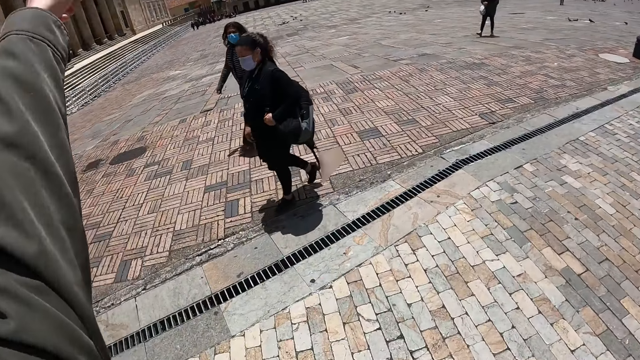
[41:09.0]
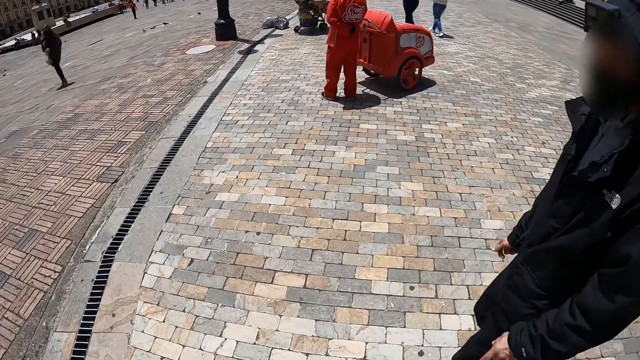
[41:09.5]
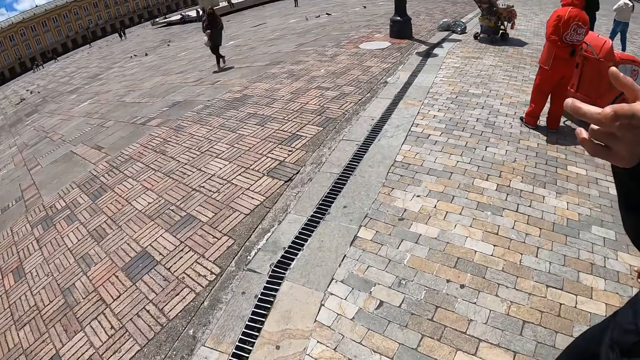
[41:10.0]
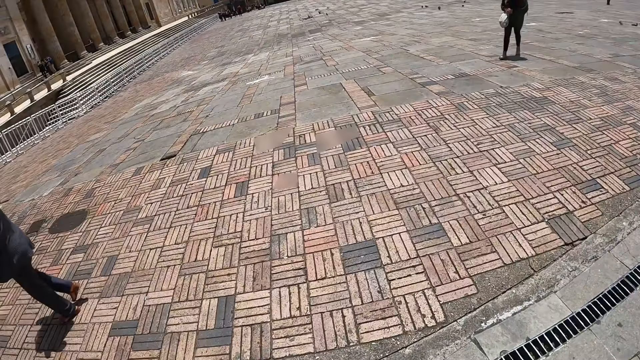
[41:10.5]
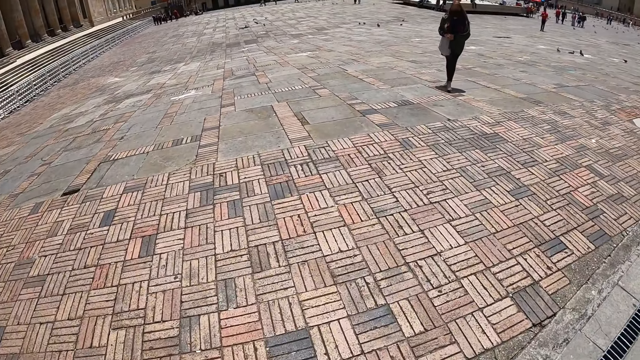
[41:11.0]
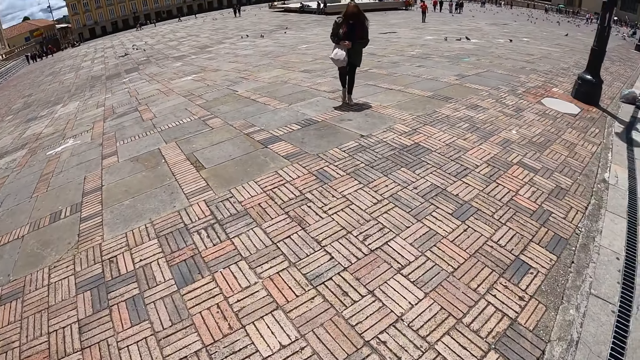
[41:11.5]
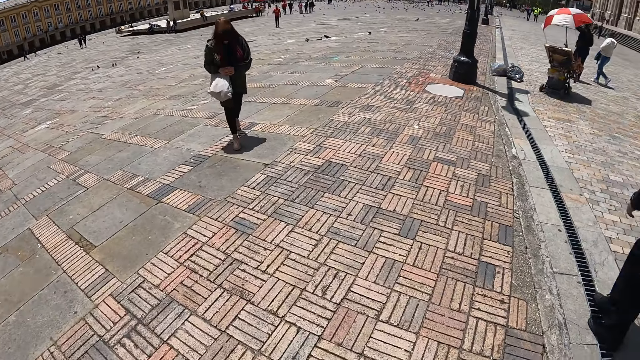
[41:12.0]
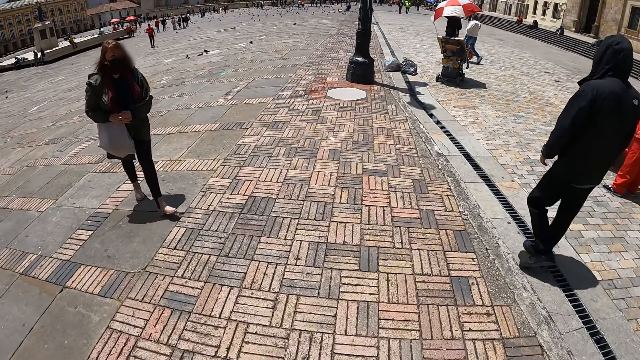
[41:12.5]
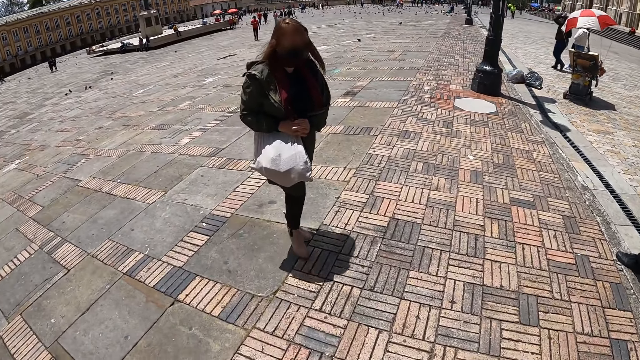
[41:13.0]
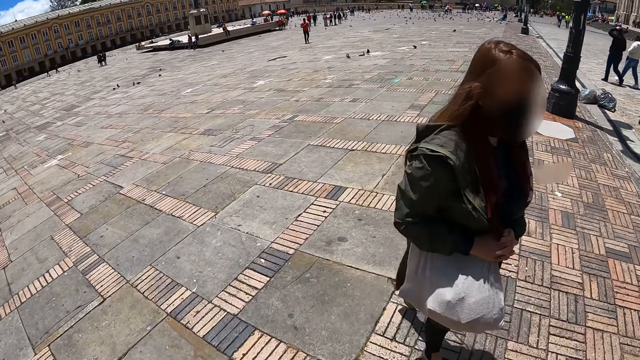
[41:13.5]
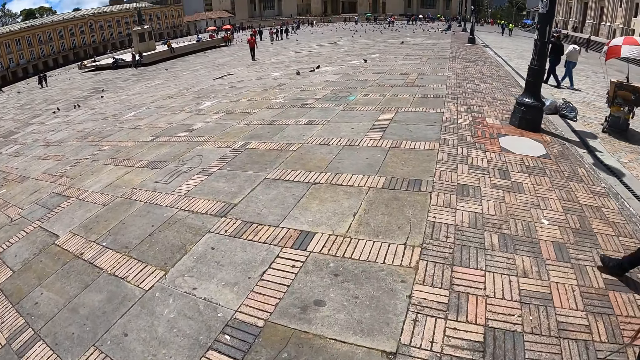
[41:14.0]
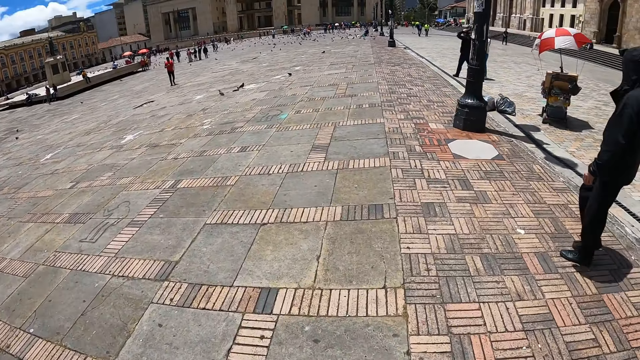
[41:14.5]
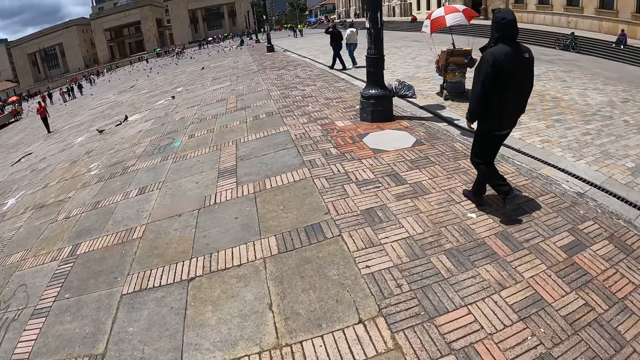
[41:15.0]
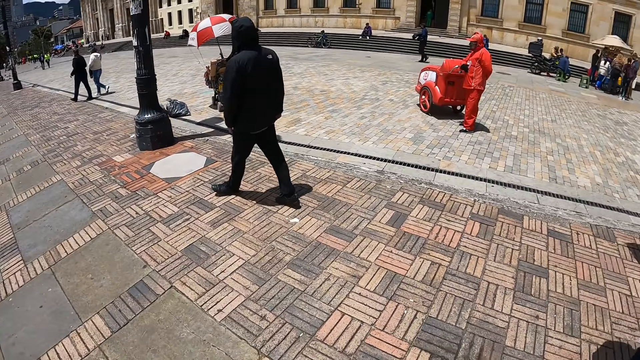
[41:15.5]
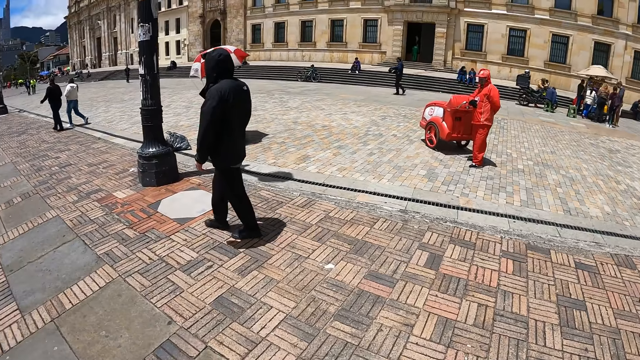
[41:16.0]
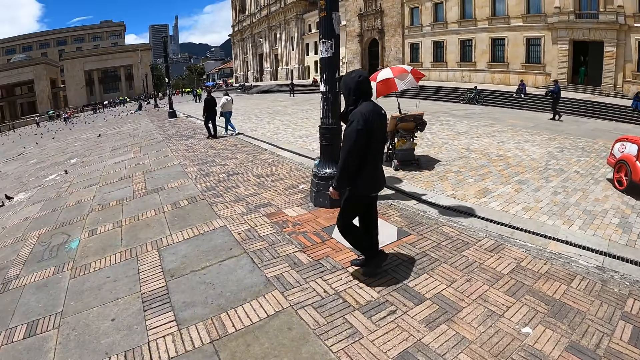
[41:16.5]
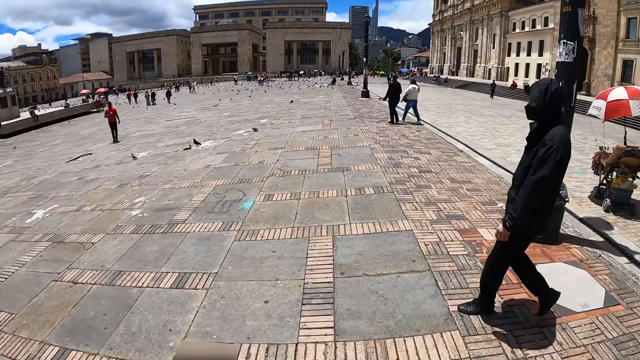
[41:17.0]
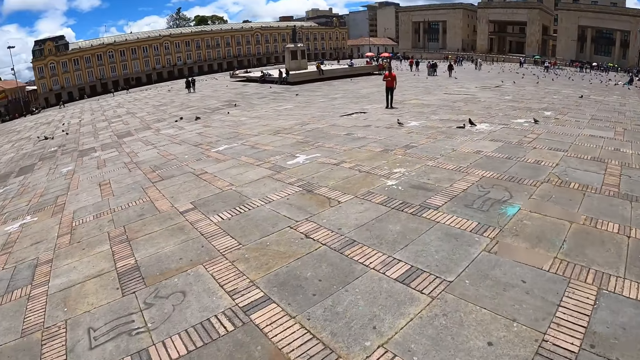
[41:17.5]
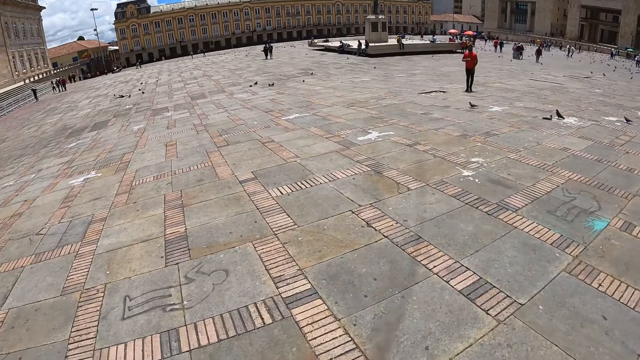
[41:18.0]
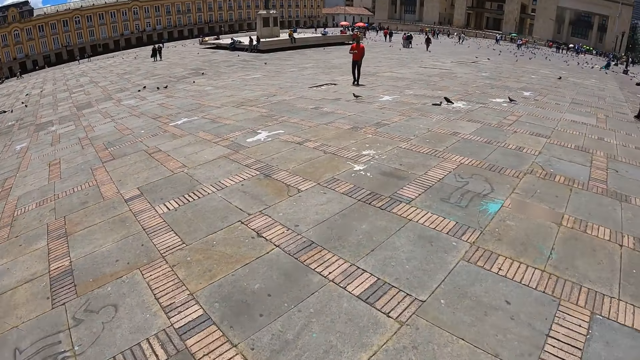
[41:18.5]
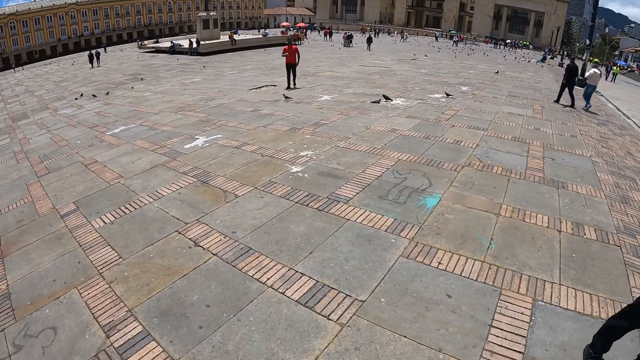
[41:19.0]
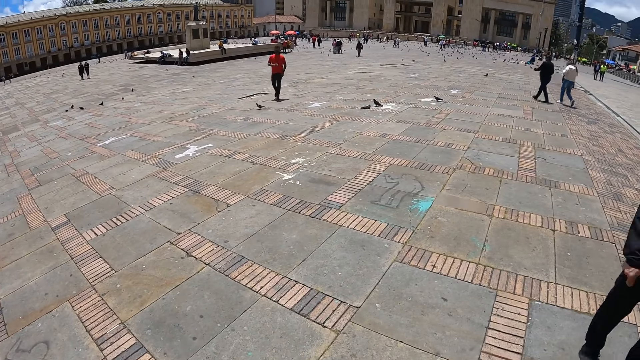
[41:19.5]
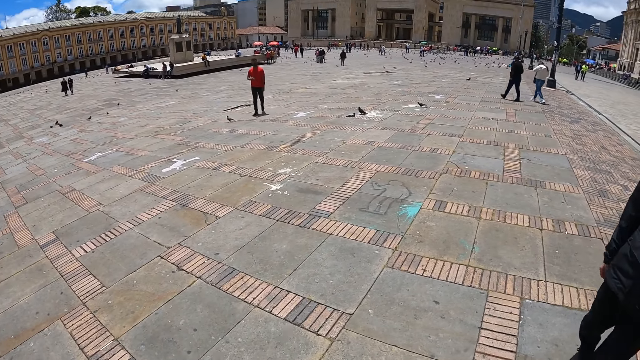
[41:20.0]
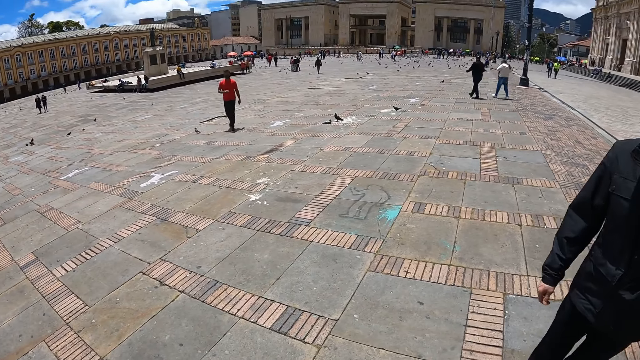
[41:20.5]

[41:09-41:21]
The camera wearer points at something. They raise the hand. They walk on the streets. They look around.

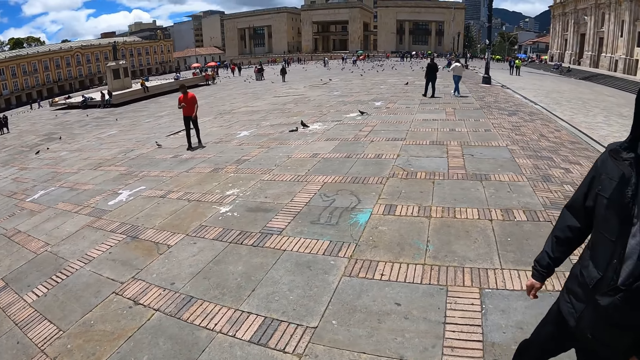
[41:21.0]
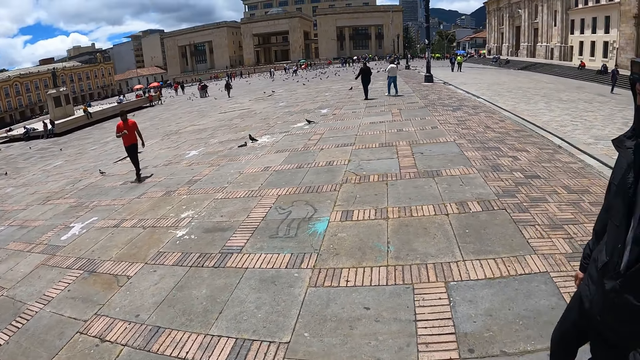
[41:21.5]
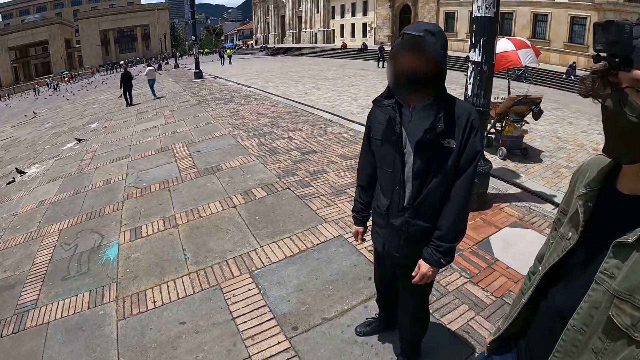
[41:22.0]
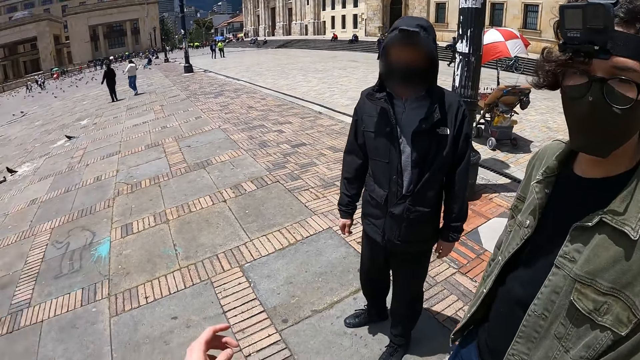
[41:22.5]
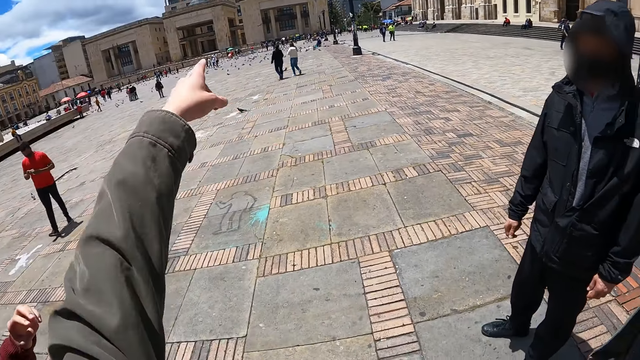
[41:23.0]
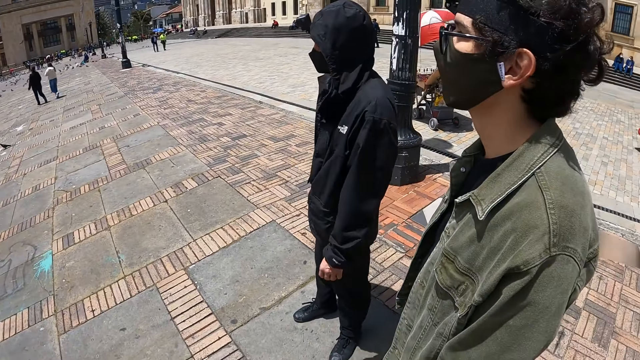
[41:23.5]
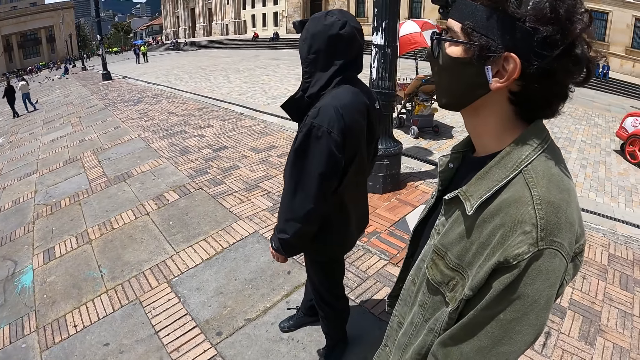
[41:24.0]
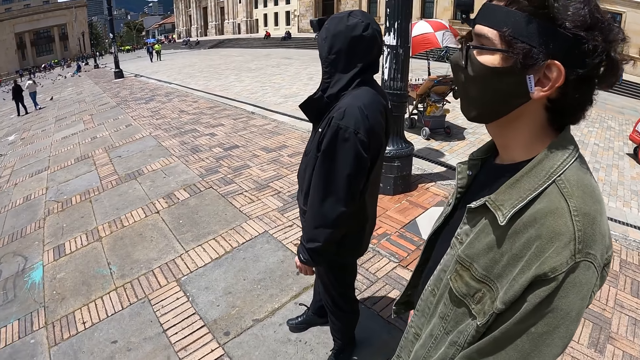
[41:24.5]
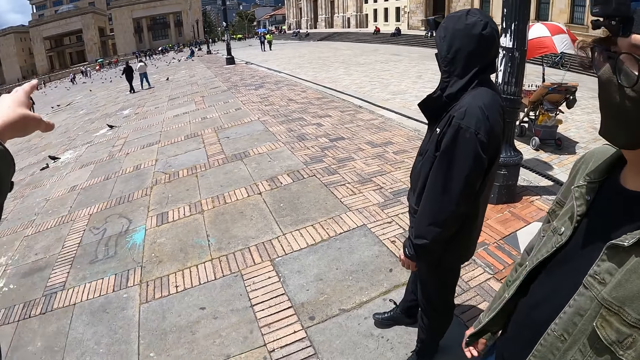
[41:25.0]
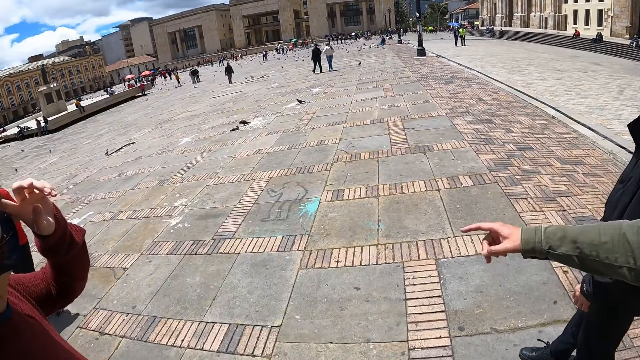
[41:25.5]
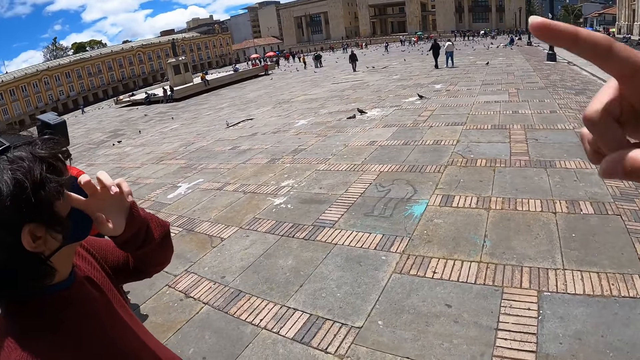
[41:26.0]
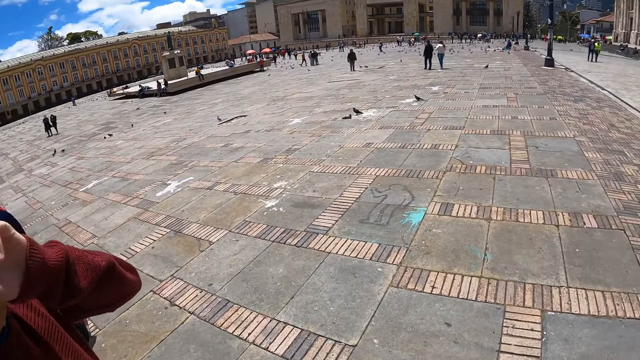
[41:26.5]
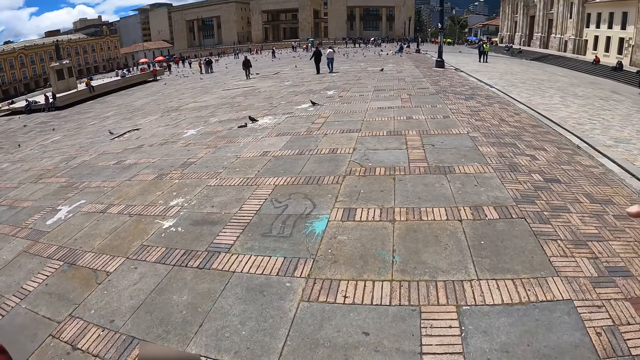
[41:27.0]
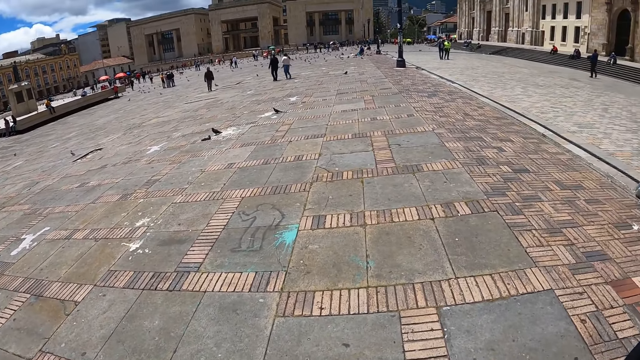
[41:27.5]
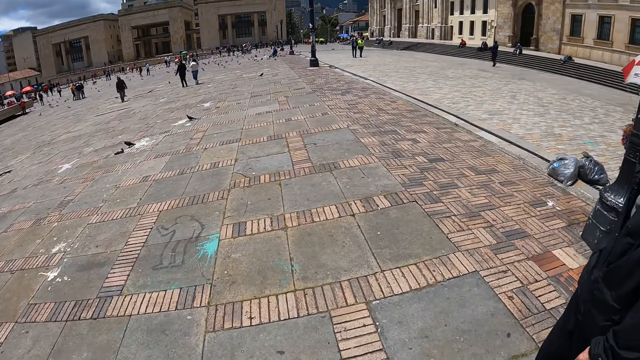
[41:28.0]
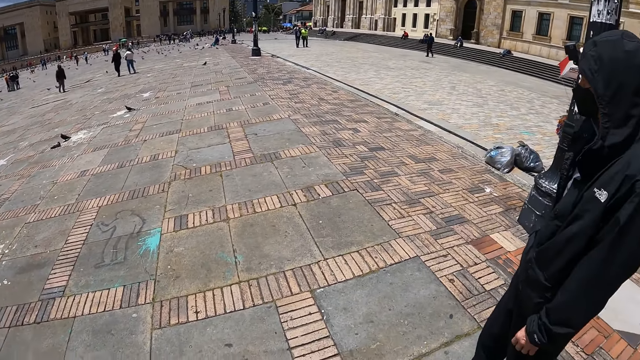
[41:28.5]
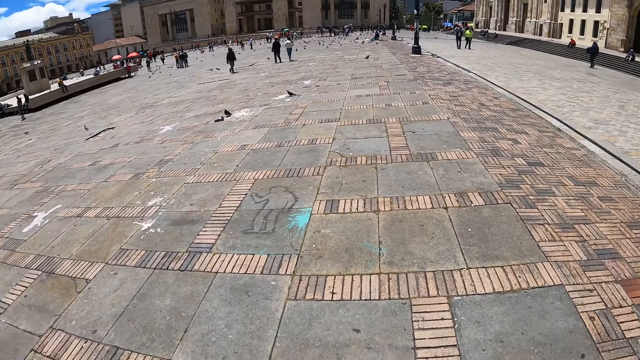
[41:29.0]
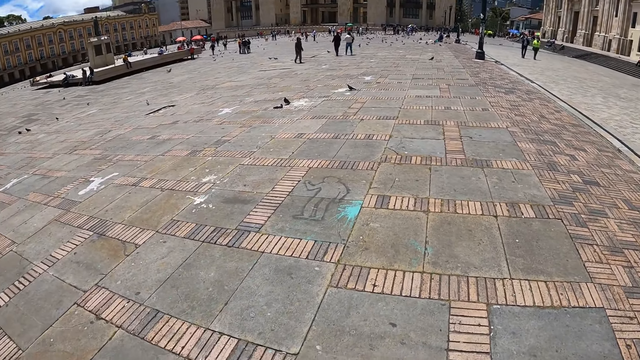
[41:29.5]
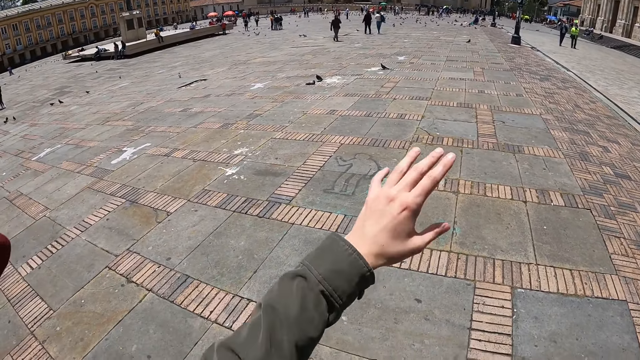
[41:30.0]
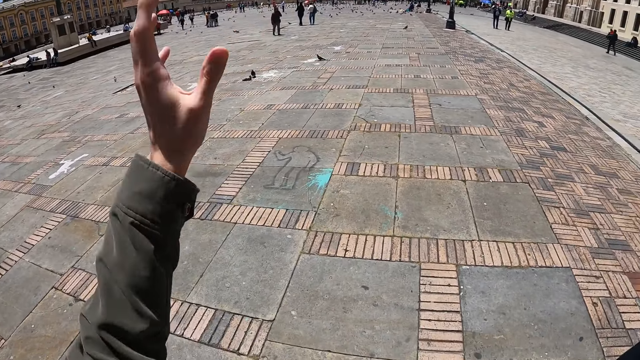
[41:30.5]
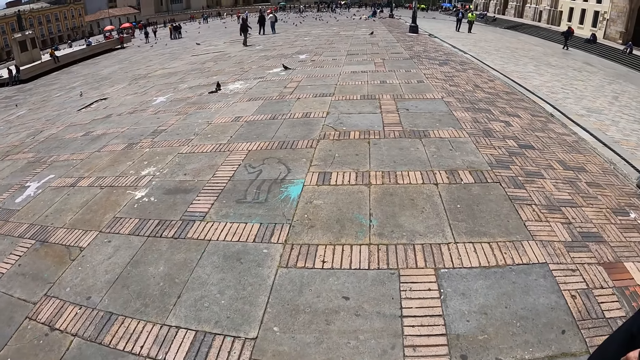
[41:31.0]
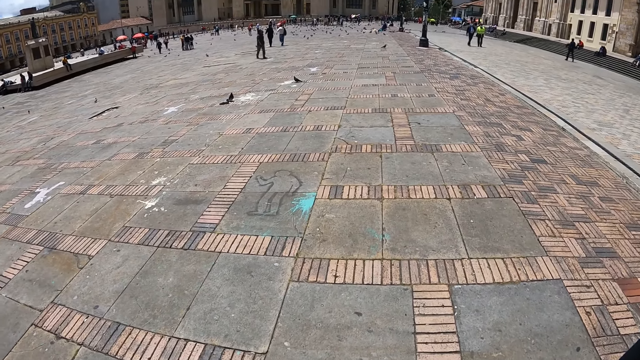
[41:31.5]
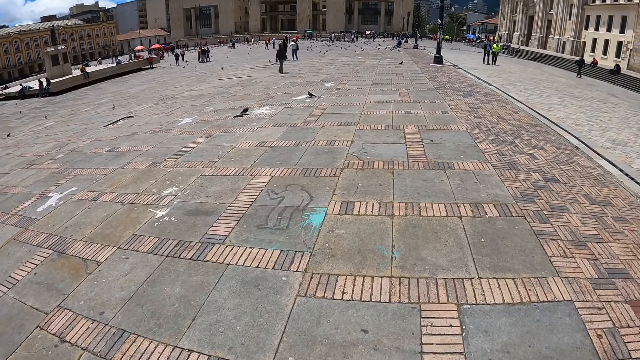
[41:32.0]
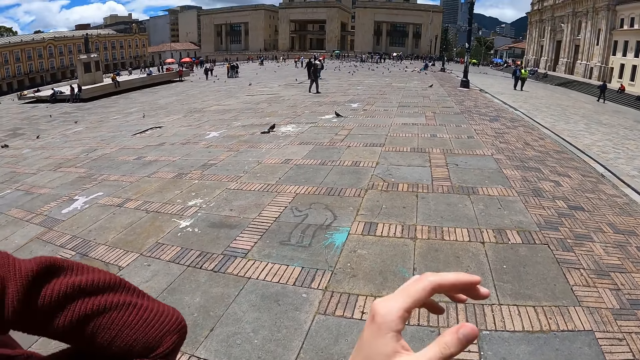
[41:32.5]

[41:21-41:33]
The camera wearer interacts with a man. He interacts with another man. He points in the front. The other man points ahead. The camera wearer looks around. He moves his hands. He raises the hand.
